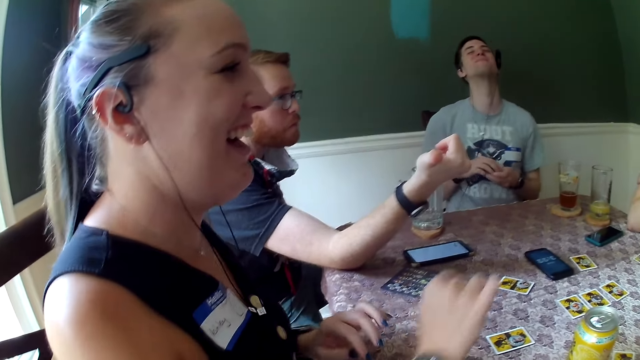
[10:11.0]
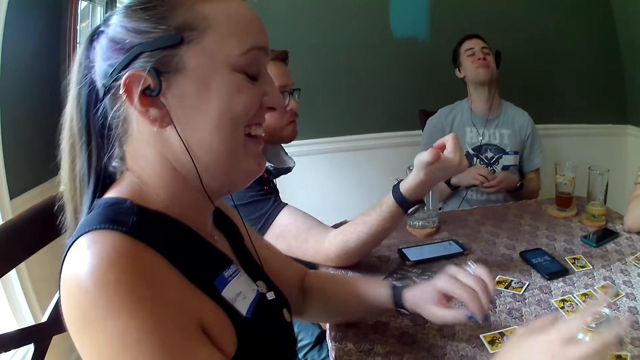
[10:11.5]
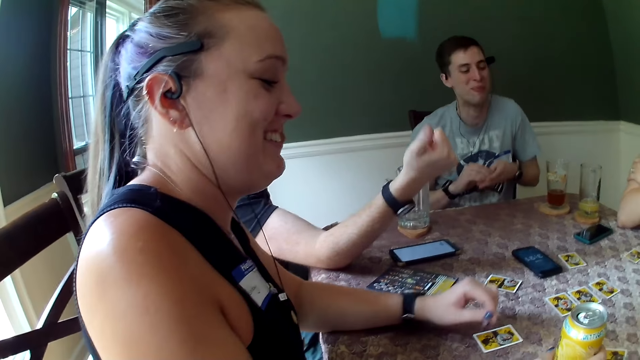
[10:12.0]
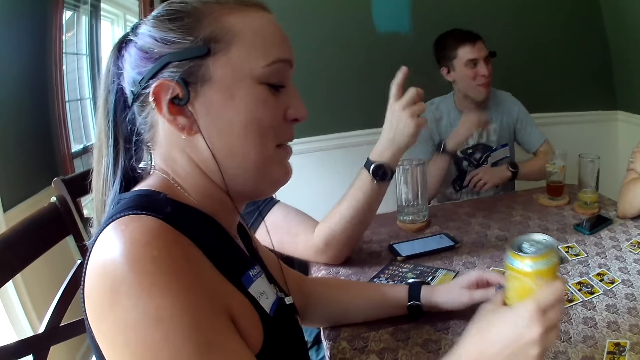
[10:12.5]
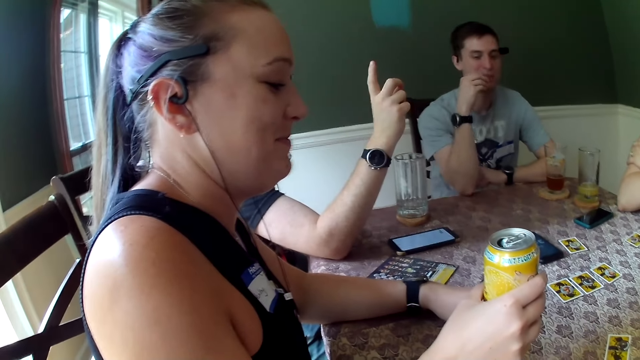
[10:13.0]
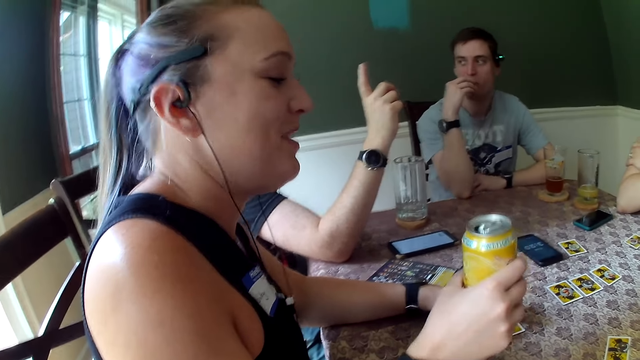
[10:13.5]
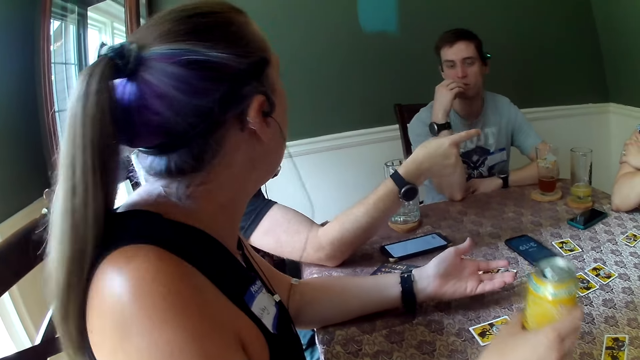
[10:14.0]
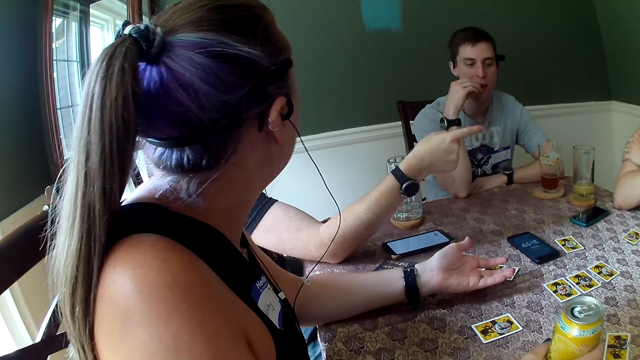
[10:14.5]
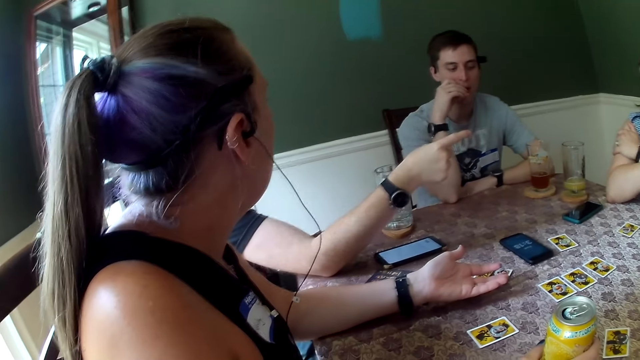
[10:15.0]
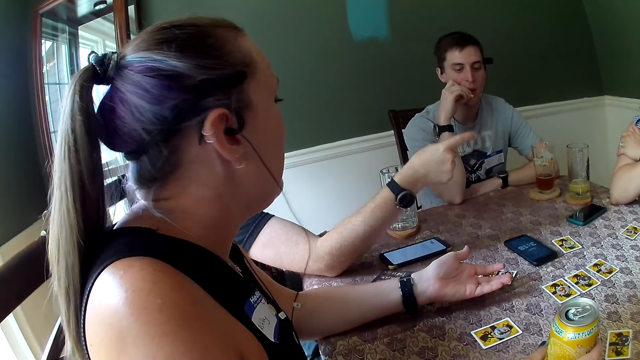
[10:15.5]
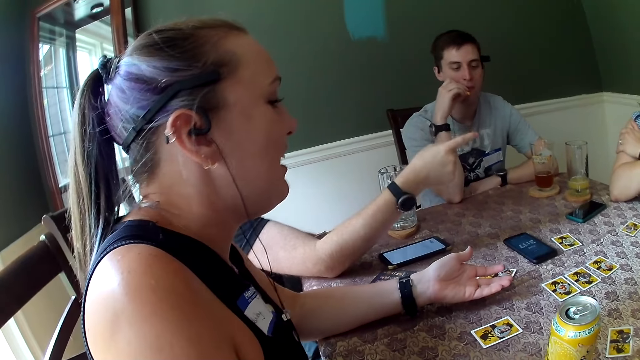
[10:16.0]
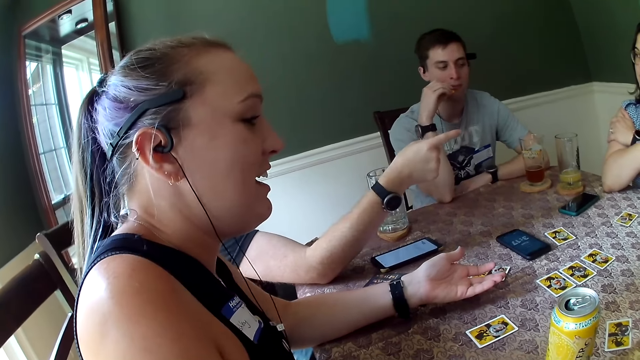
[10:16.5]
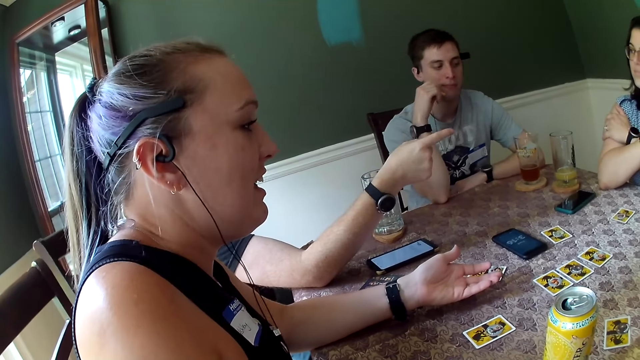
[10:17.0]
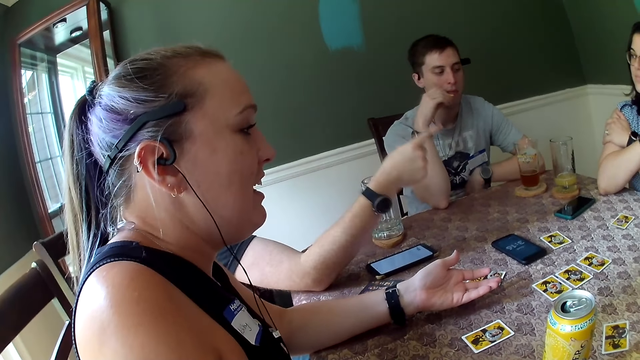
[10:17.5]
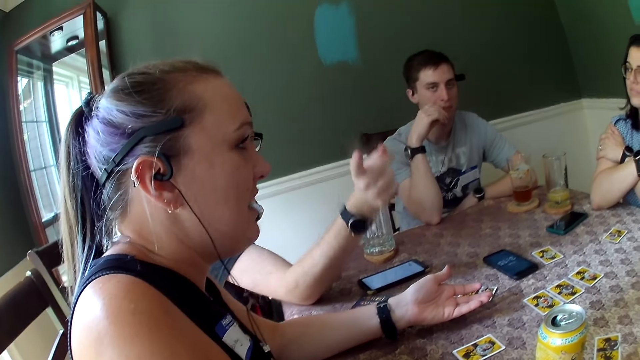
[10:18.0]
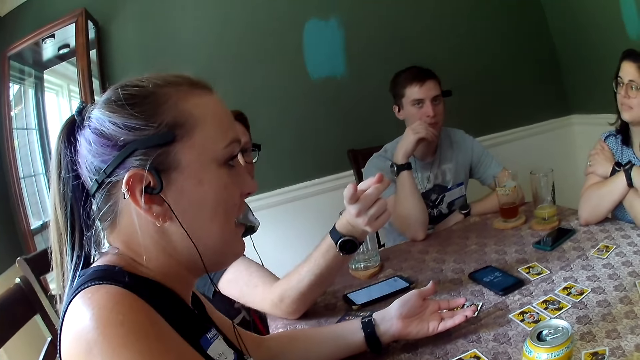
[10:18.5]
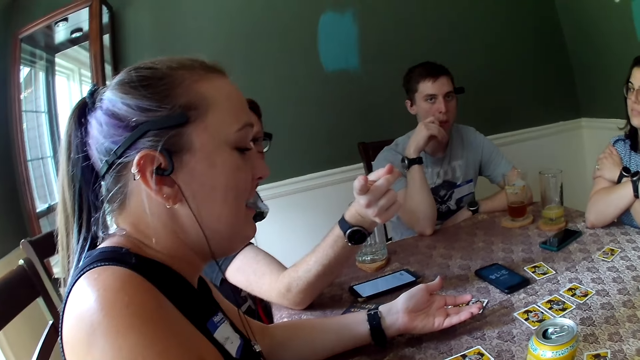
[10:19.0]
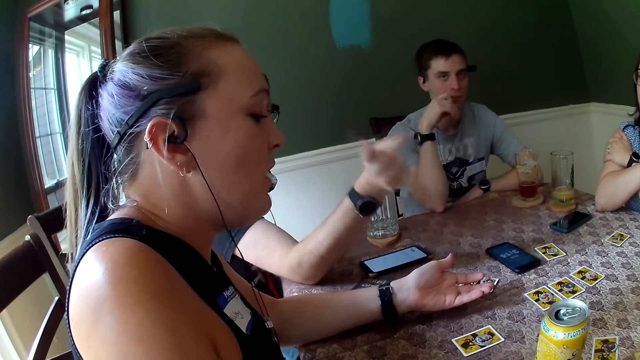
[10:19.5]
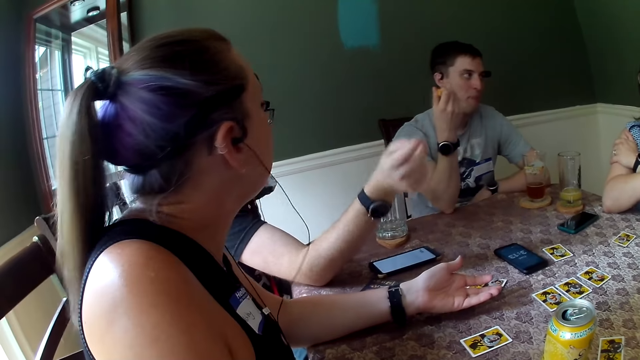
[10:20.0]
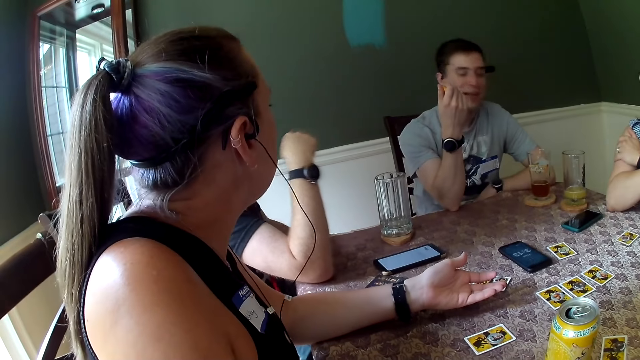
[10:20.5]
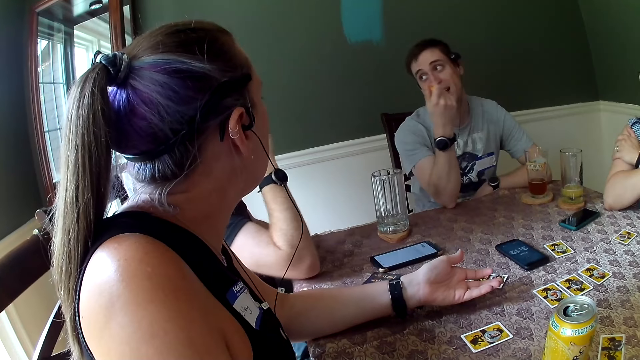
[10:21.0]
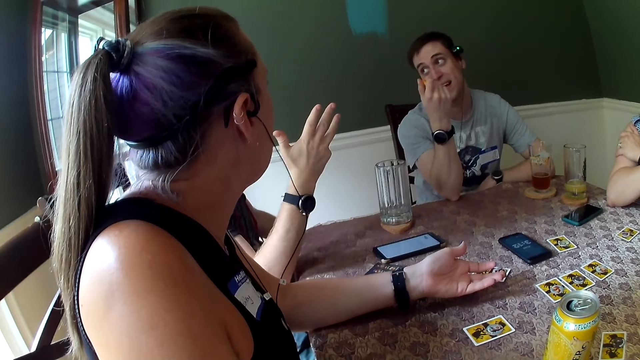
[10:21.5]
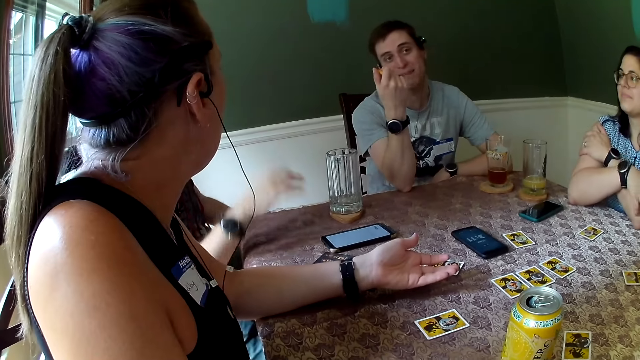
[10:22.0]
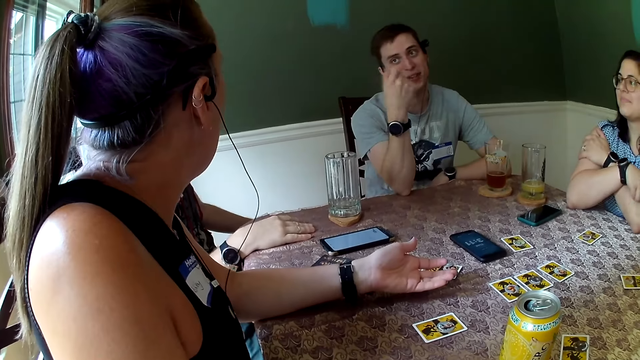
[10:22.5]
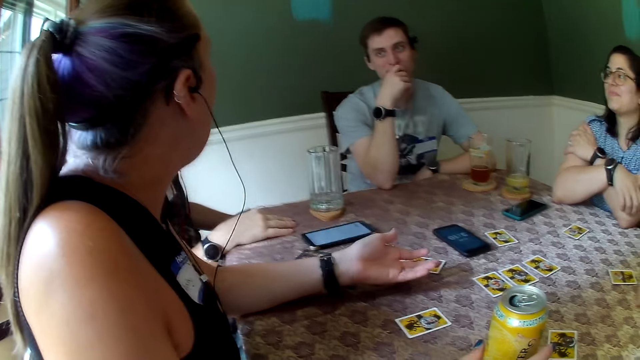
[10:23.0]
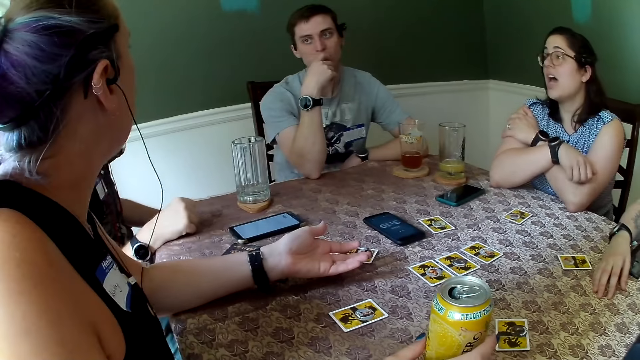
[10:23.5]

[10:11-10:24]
The woman picks up a can of drink from the table with her right hand. She drops the can on the table with her right hand. A man gestures at the camera wearer.

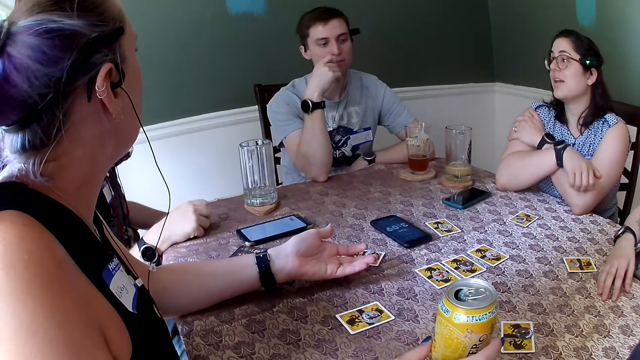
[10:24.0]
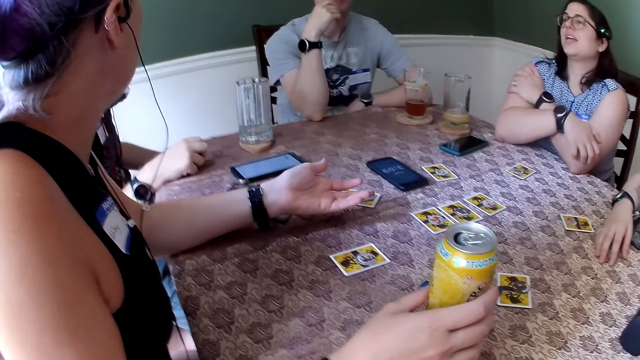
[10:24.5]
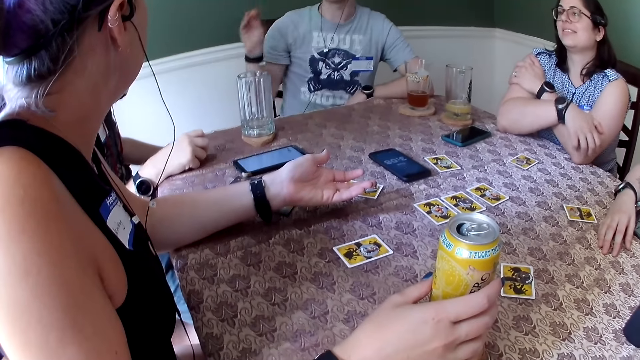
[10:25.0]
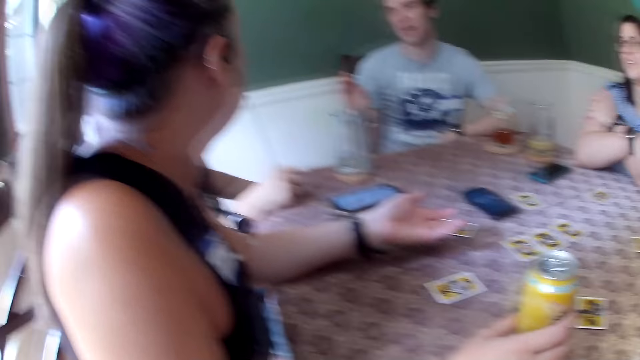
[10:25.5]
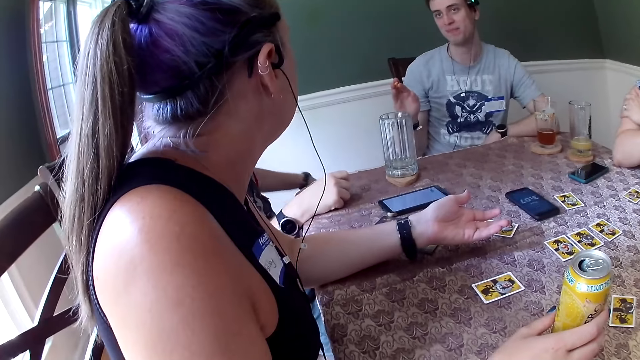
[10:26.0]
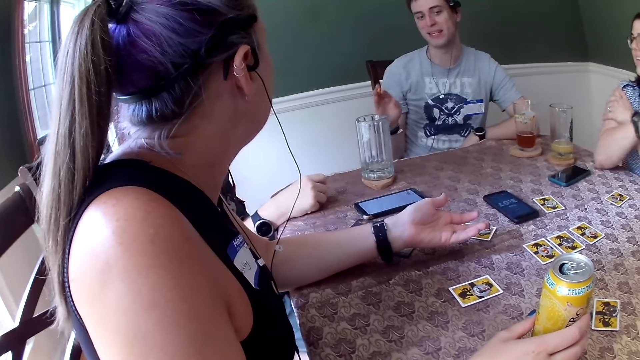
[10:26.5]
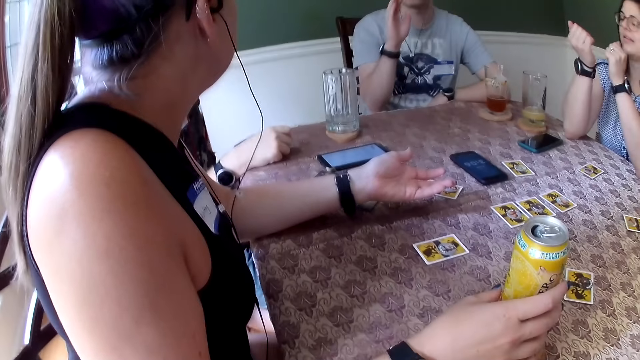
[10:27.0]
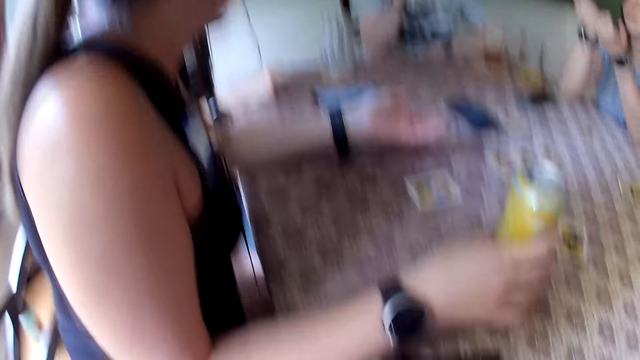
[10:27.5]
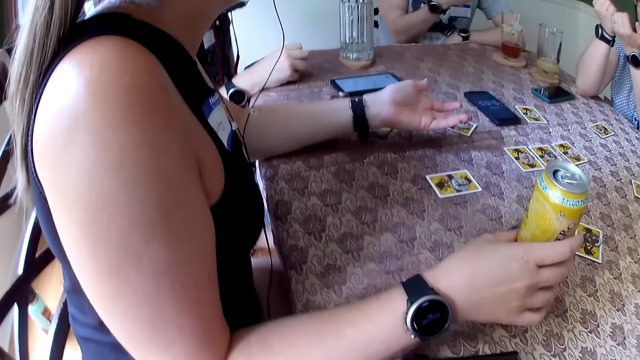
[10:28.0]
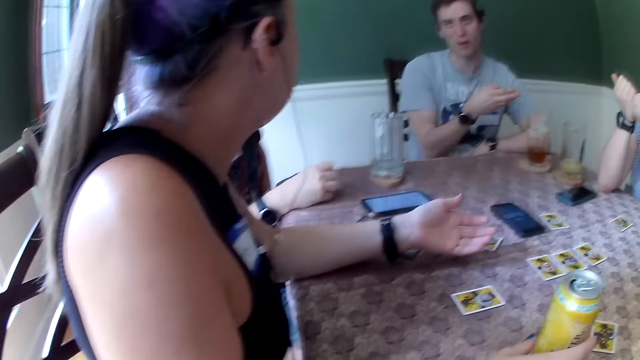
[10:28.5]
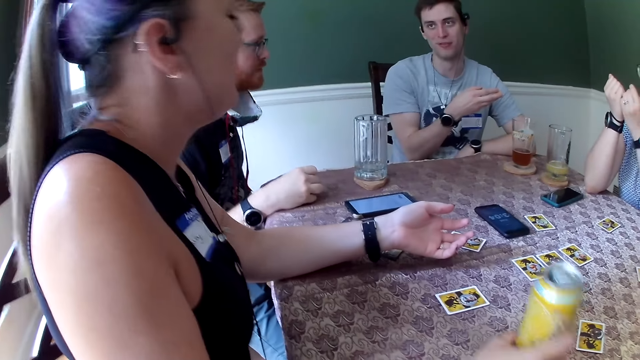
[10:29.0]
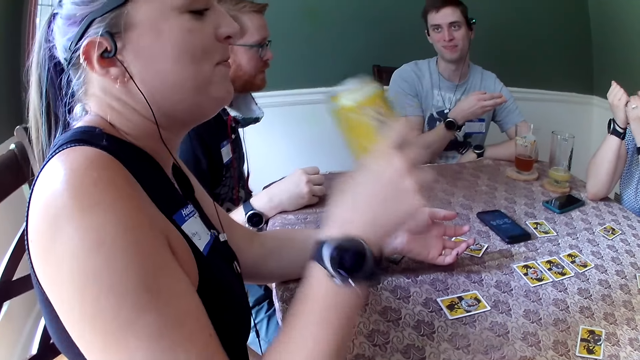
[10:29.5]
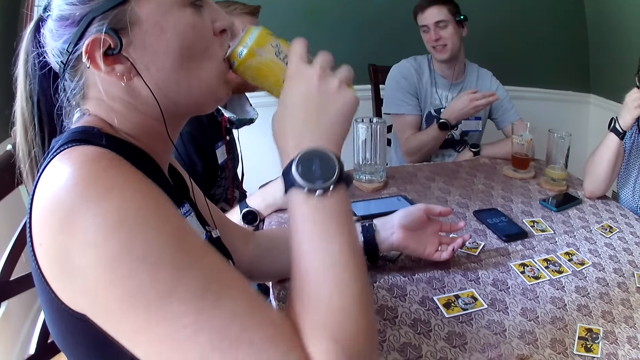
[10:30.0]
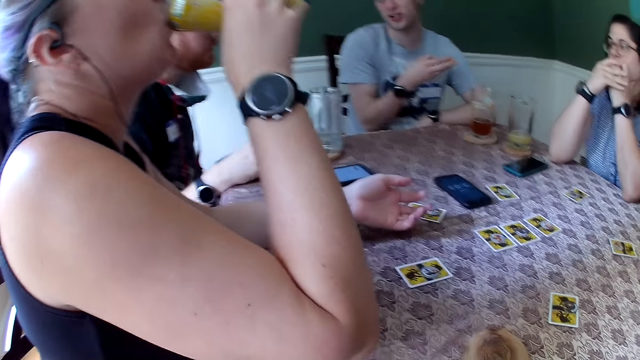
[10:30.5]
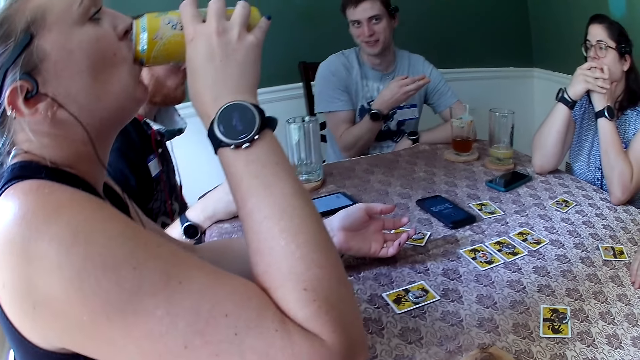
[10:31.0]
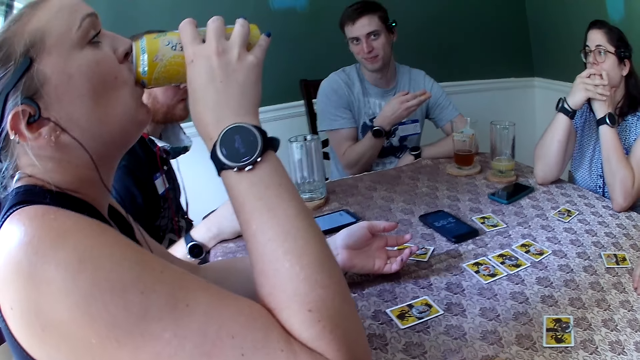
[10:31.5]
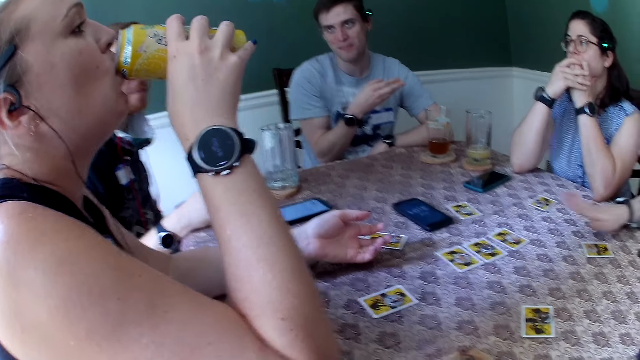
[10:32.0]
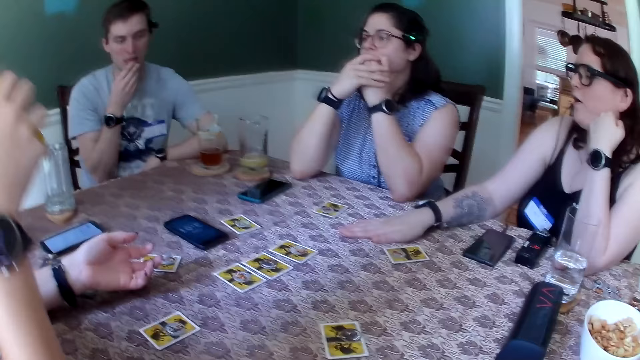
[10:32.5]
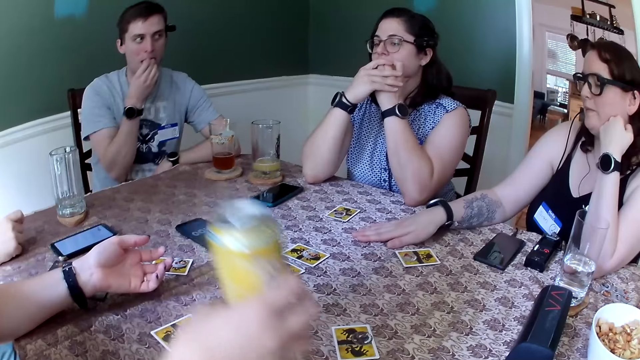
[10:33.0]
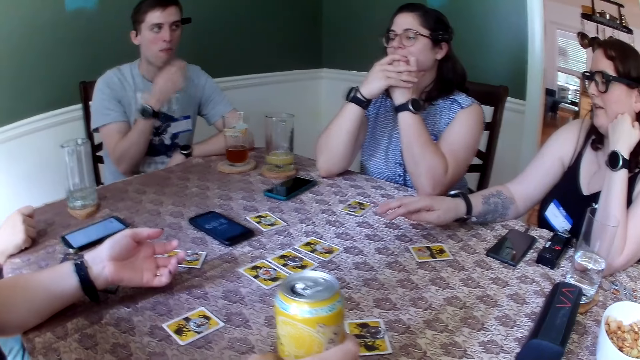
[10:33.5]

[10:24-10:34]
The woman picks the can from the table with her right hand. The camera wearer stares at a man.
